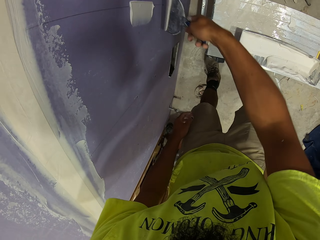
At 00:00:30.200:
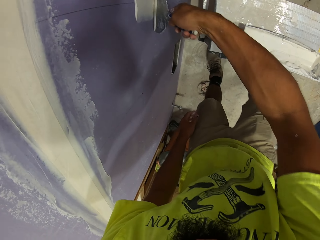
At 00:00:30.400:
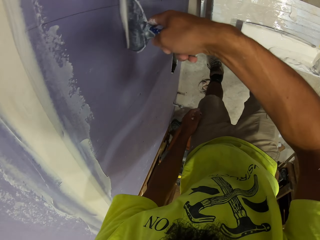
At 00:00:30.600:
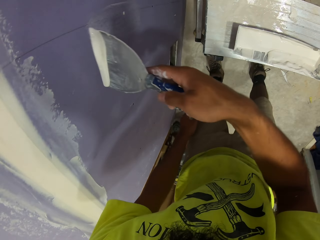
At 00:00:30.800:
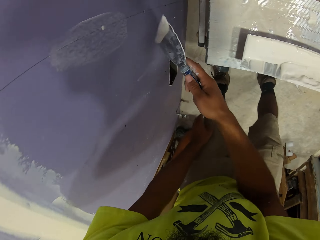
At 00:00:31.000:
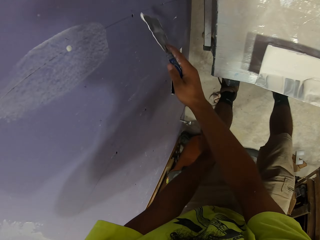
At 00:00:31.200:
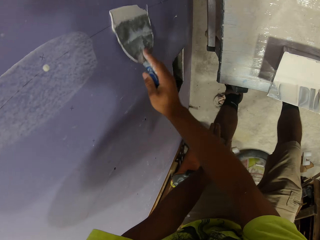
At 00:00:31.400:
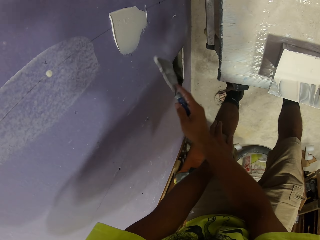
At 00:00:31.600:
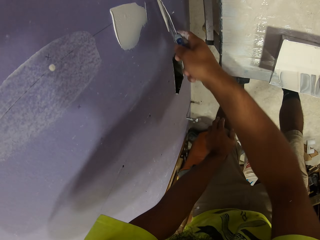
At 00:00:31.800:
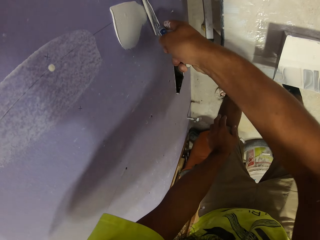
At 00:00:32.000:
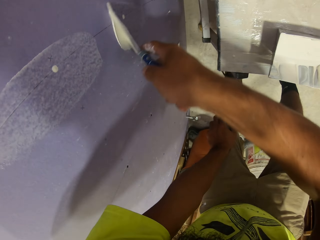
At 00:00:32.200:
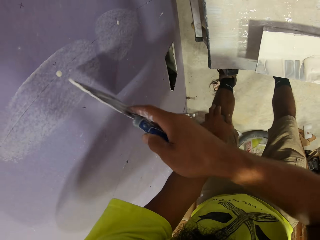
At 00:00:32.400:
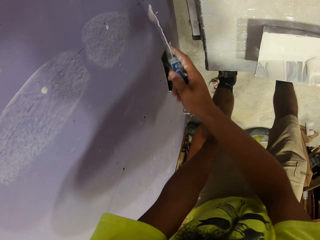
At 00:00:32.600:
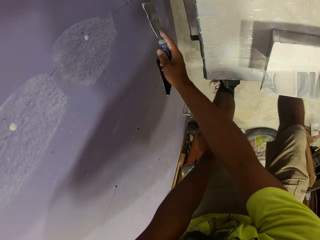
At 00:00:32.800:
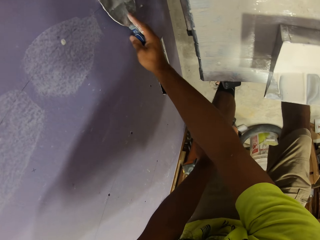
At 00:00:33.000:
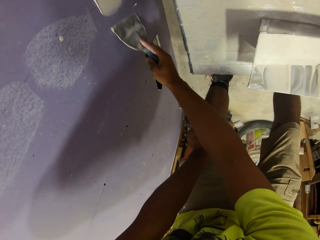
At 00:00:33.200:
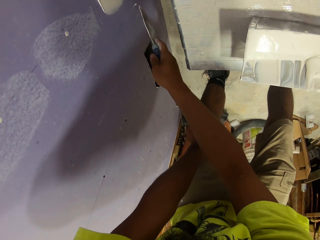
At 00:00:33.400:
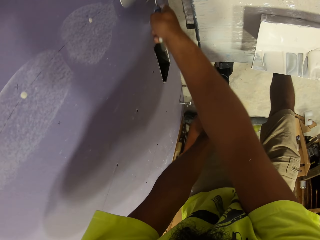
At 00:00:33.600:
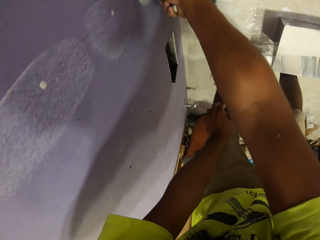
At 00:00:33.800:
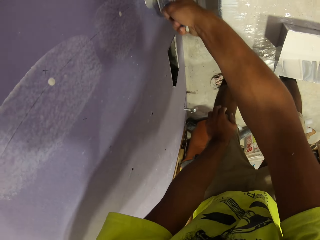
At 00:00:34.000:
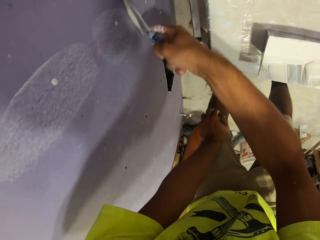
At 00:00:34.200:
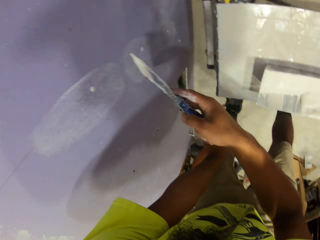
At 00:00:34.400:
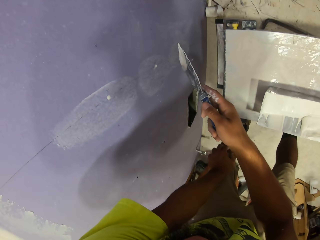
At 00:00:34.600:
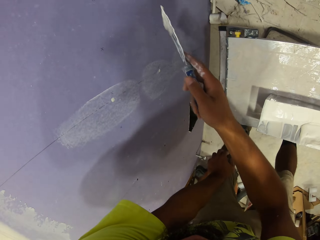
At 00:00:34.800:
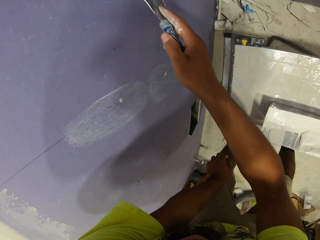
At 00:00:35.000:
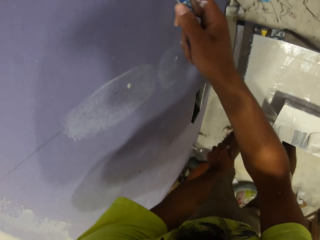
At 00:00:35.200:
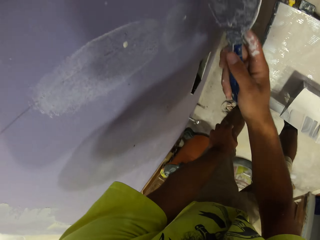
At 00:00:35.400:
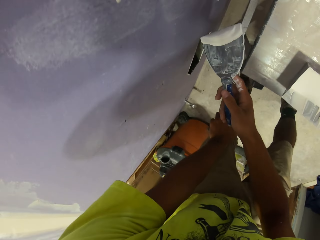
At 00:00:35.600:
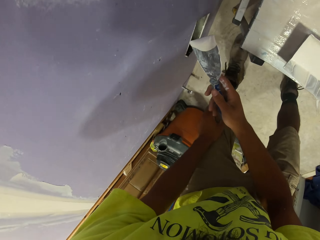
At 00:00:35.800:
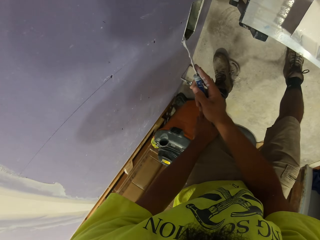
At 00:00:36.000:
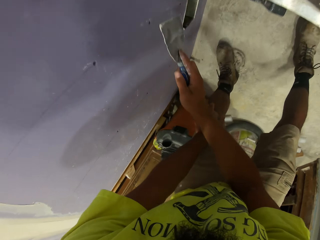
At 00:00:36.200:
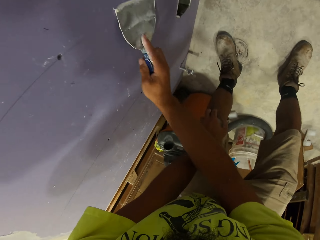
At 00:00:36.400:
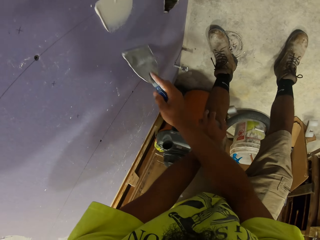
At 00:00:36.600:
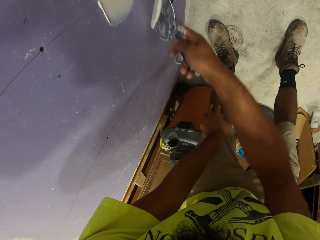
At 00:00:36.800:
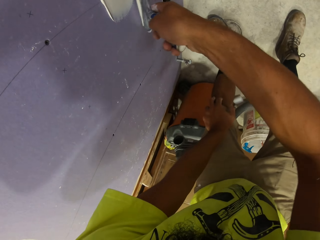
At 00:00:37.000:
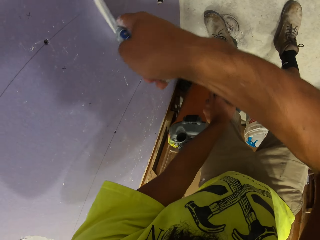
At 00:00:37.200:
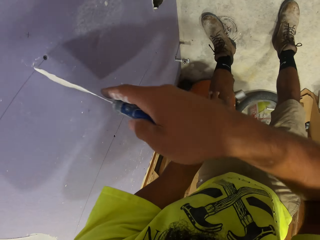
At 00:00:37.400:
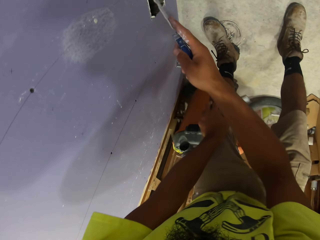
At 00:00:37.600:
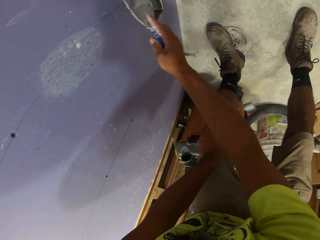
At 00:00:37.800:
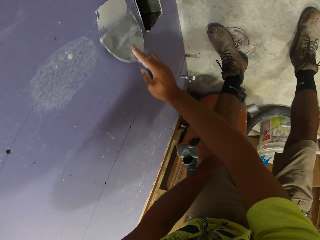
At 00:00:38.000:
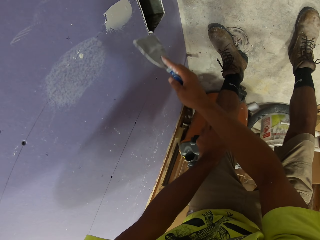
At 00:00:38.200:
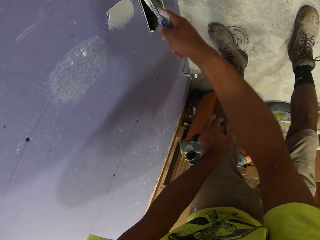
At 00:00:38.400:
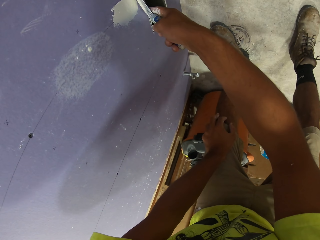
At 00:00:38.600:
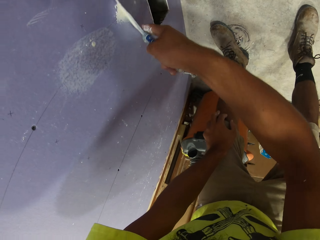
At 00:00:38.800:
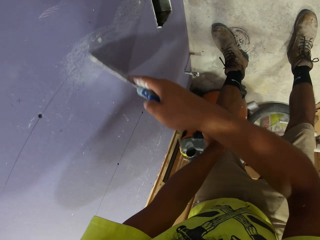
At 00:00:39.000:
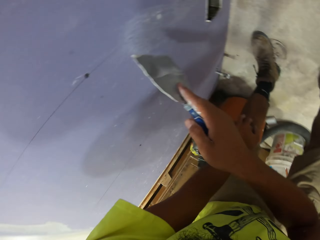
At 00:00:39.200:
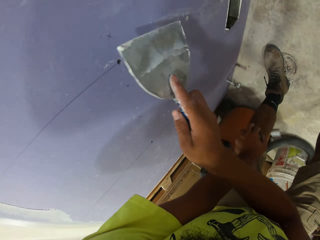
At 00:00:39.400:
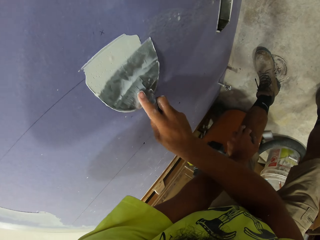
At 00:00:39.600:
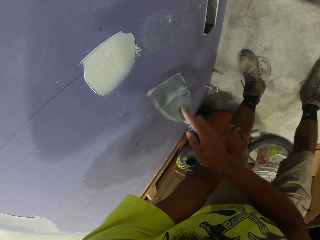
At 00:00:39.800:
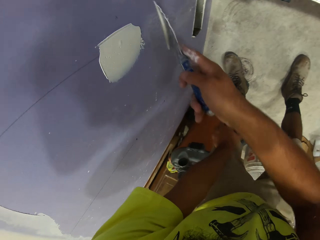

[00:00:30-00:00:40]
The camera wearer applies paint or filler and scrapes off paint on the wall. They apply the filler on the wall. They apply the filler on the wall again.

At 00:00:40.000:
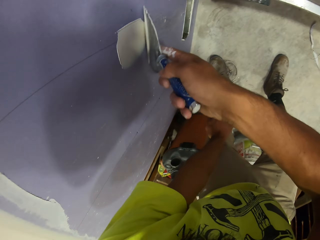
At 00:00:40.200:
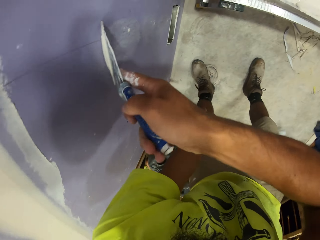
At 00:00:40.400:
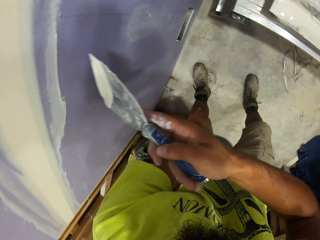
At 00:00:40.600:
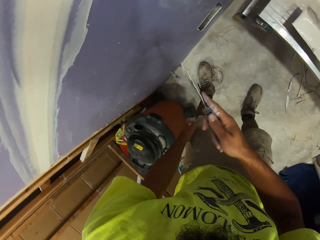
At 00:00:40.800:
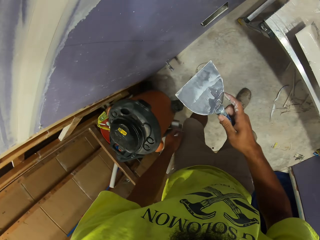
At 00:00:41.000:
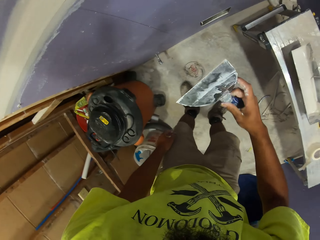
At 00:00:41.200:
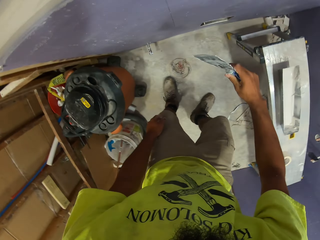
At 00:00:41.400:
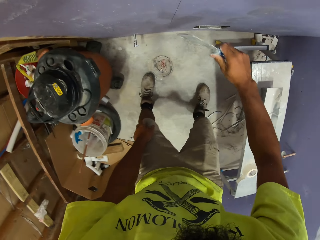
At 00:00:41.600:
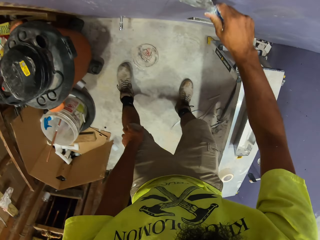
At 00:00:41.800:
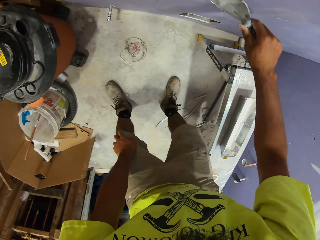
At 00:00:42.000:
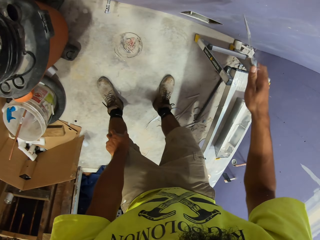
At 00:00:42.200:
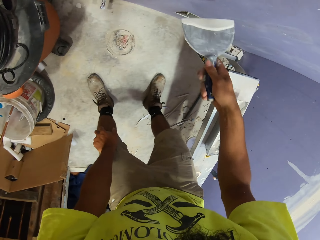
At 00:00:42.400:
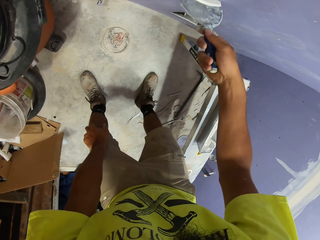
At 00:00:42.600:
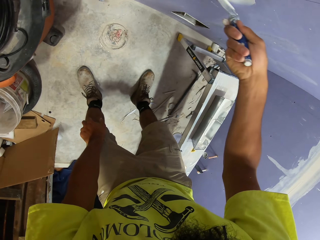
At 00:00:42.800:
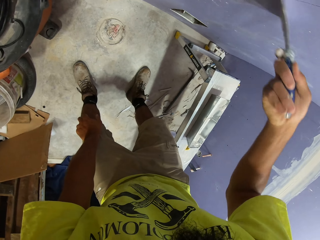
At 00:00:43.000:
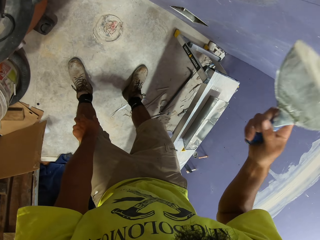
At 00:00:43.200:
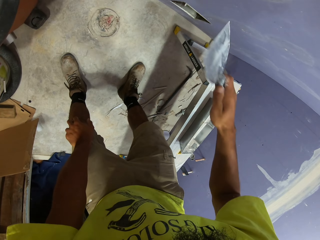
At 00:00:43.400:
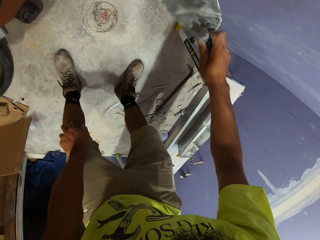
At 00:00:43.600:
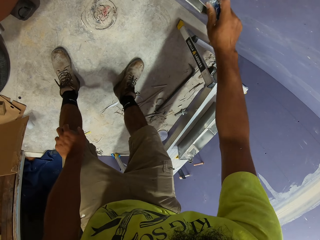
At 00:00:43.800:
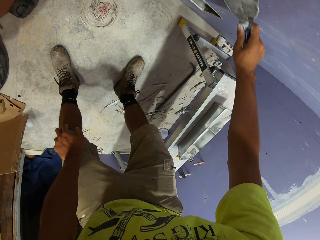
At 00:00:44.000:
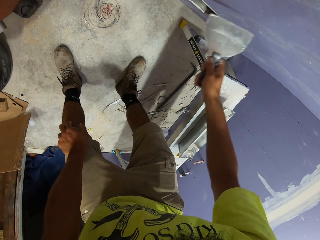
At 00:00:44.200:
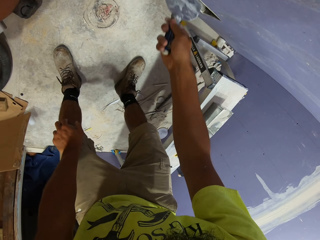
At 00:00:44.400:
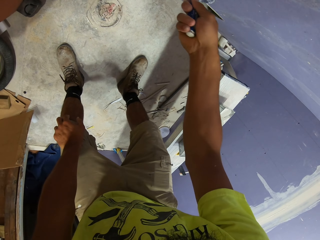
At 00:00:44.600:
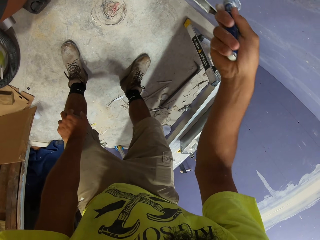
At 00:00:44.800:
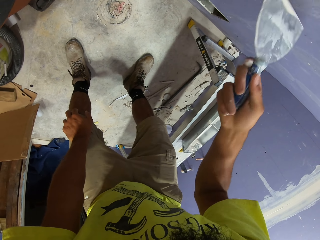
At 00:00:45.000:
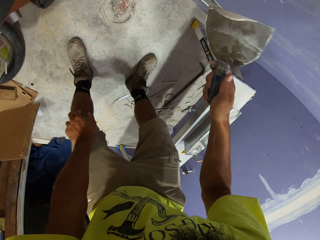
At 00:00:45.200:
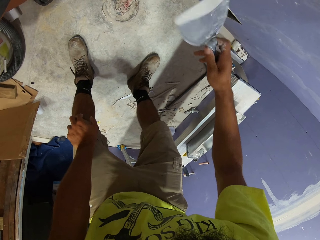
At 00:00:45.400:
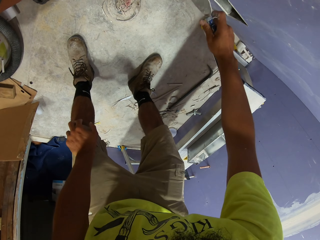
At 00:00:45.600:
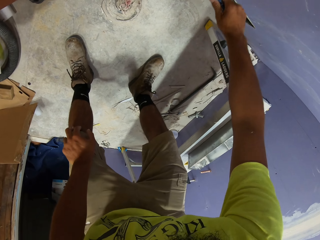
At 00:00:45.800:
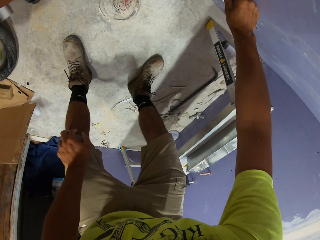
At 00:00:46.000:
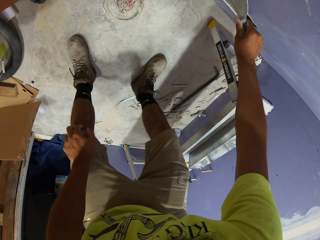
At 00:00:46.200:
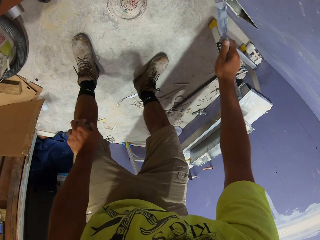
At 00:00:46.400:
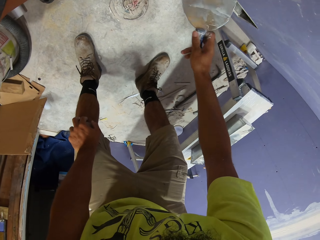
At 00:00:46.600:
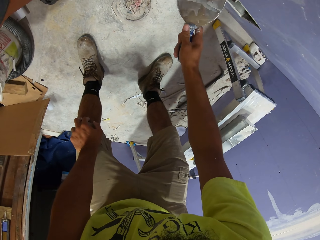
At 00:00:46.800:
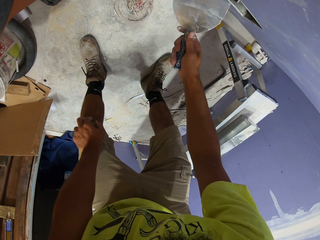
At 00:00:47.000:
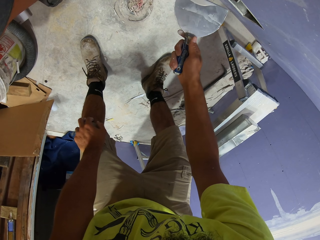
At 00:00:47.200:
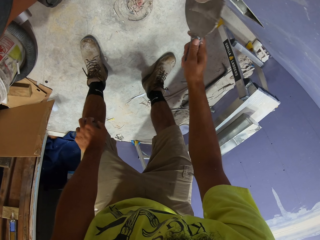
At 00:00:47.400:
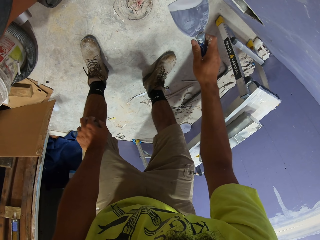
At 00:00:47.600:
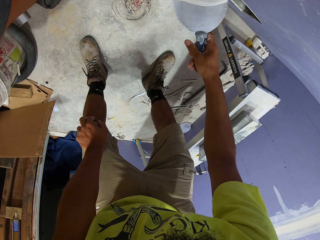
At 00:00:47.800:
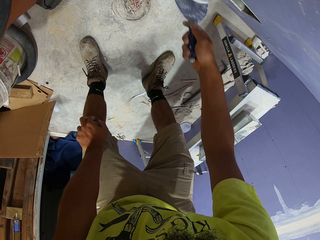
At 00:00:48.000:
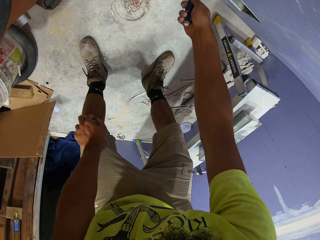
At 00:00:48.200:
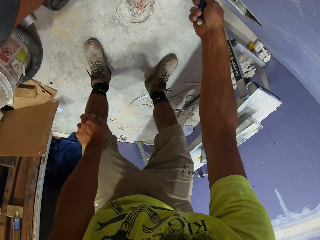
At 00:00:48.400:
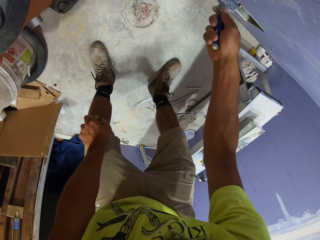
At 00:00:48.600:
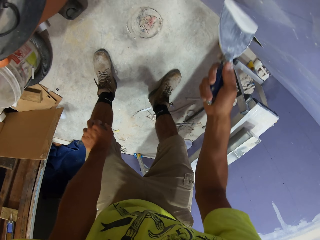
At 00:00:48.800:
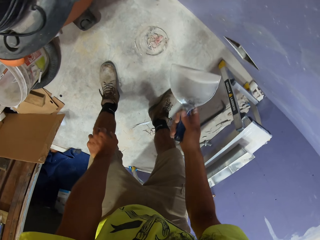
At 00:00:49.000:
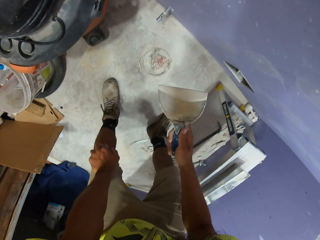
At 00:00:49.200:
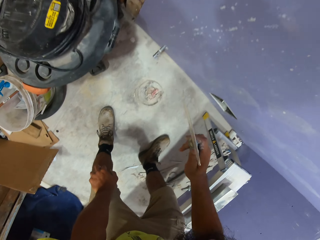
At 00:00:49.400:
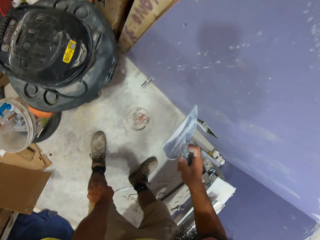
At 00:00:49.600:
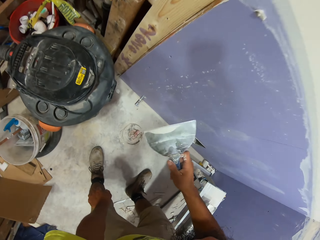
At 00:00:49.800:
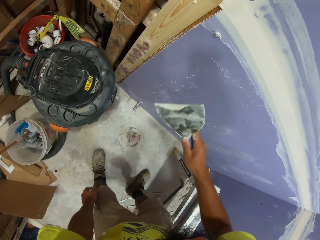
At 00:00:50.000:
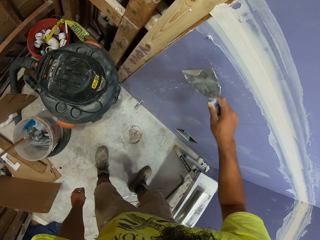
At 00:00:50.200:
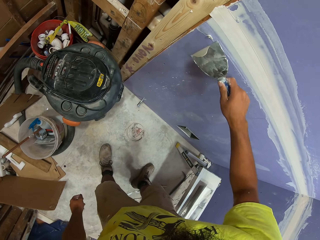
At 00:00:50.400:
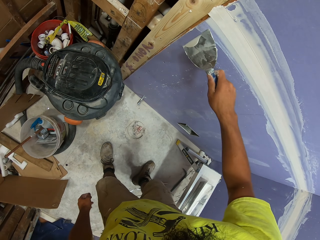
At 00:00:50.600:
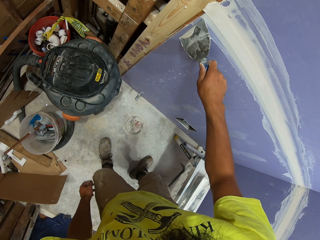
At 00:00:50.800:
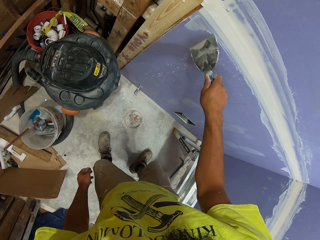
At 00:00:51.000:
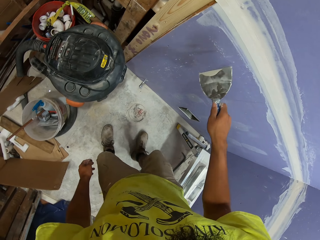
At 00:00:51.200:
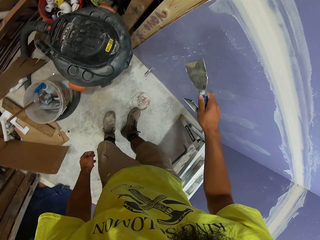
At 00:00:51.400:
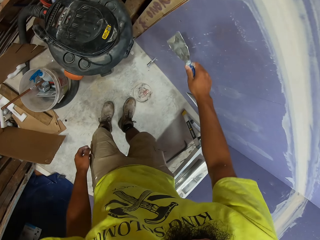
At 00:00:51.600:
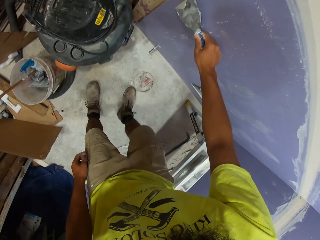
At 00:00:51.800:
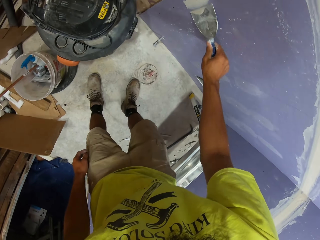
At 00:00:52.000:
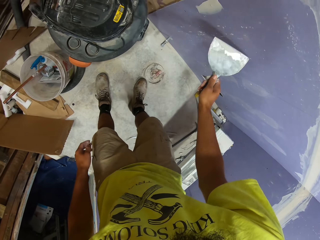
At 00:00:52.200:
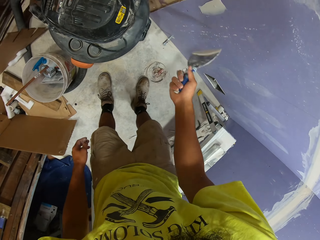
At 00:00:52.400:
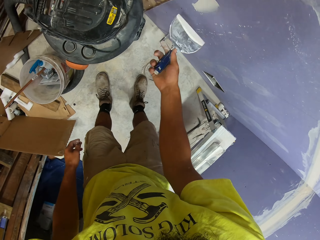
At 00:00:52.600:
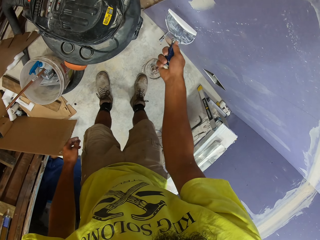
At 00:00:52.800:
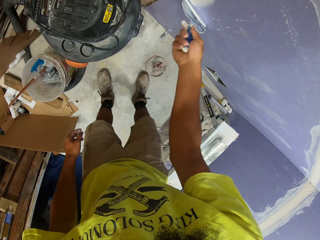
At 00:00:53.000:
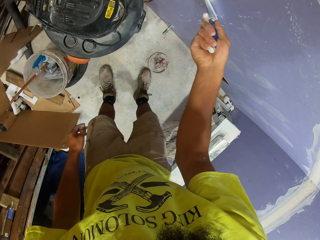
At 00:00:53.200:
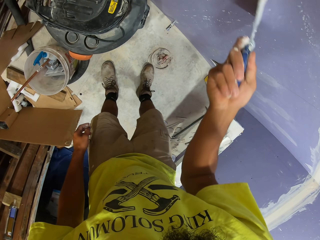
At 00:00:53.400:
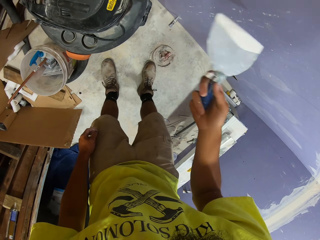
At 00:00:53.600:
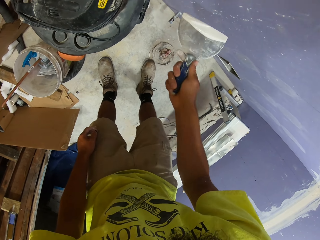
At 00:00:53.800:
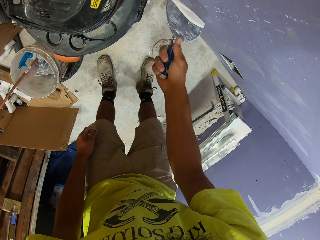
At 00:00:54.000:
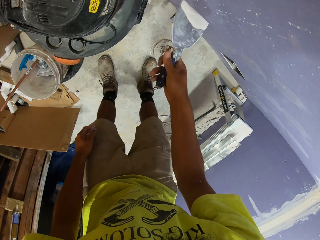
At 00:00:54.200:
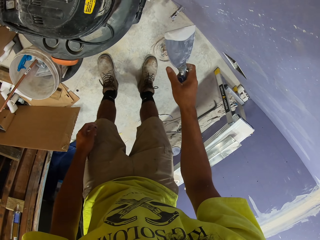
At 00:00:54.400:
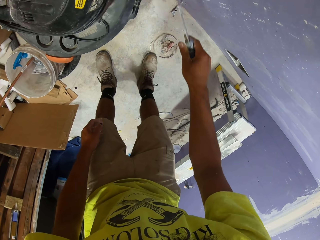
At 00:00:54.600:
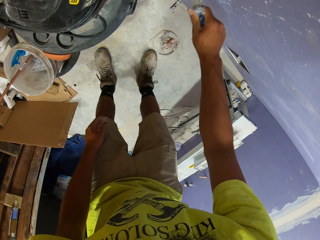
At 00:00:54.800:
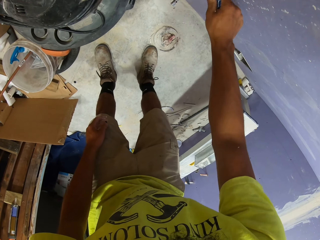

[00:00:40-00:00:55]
The camera wearer applies filler on the wall repeatedly.
